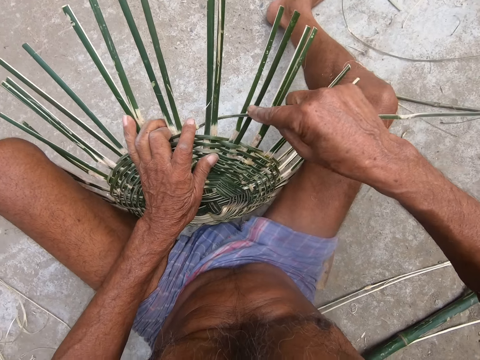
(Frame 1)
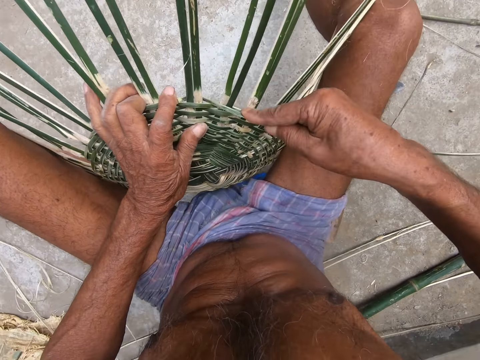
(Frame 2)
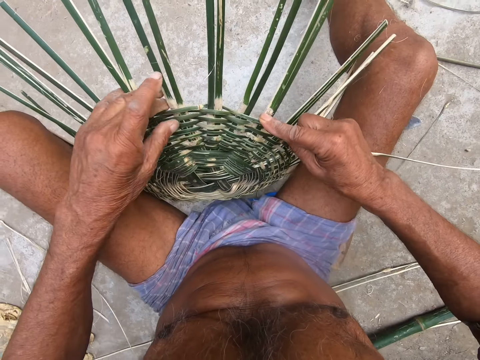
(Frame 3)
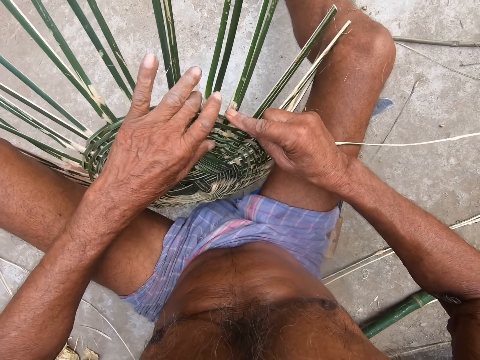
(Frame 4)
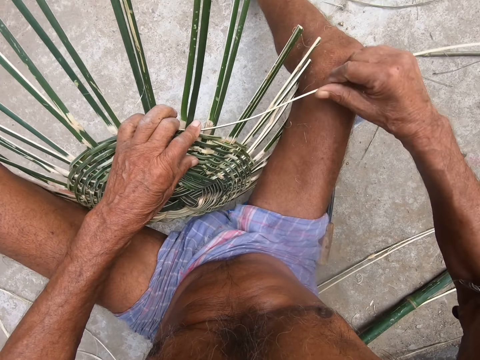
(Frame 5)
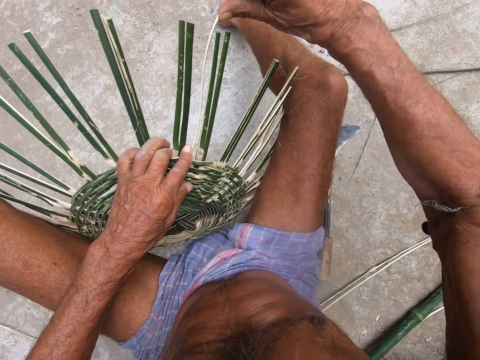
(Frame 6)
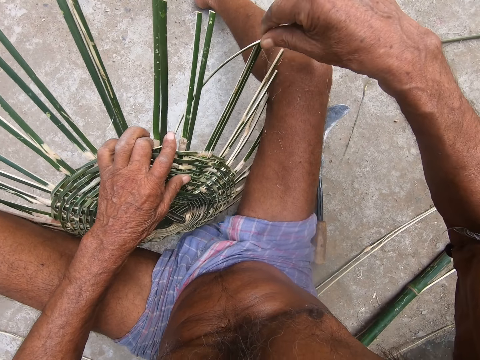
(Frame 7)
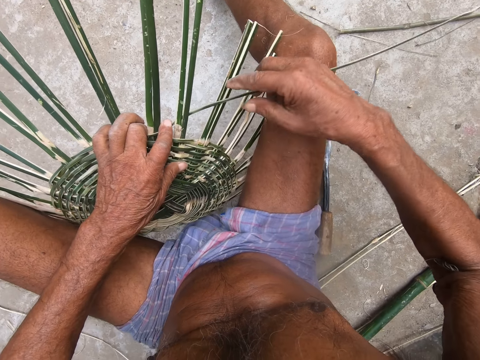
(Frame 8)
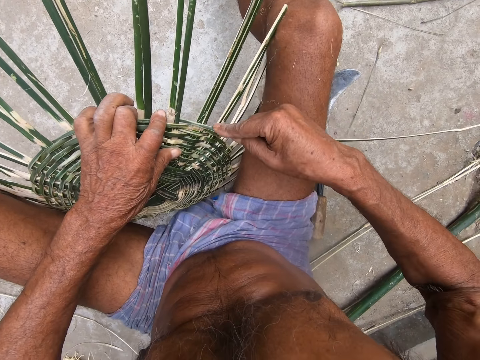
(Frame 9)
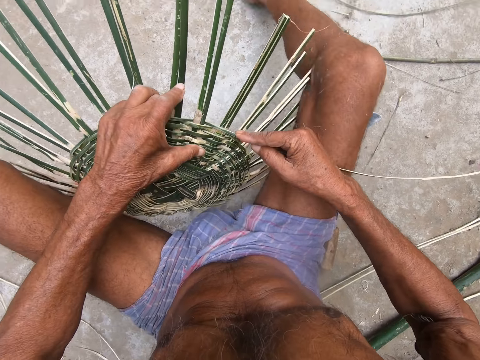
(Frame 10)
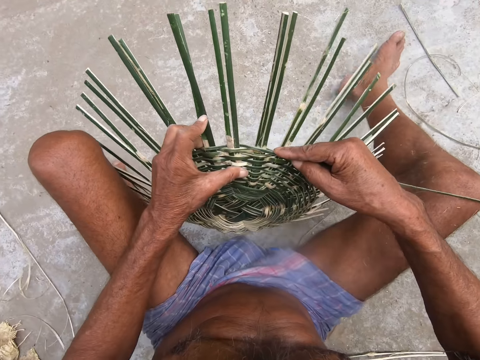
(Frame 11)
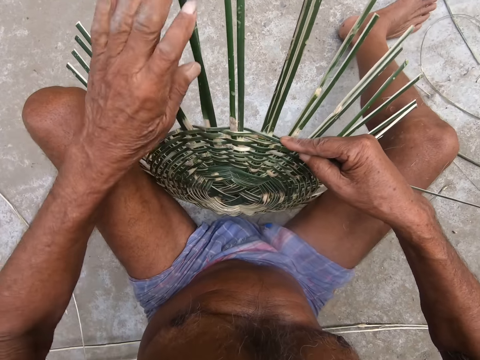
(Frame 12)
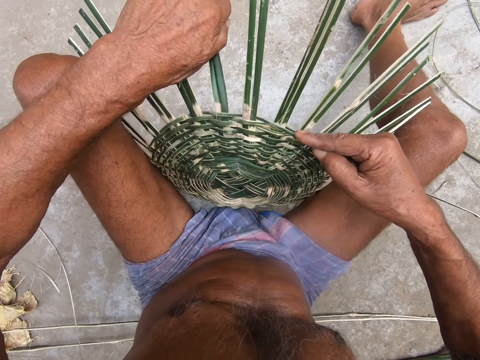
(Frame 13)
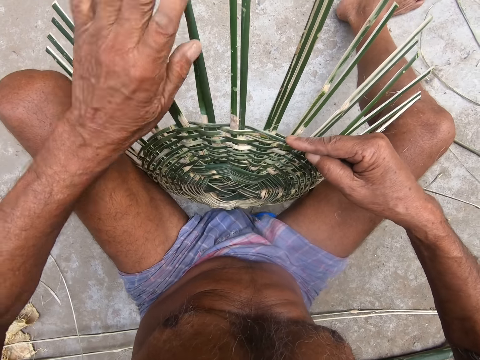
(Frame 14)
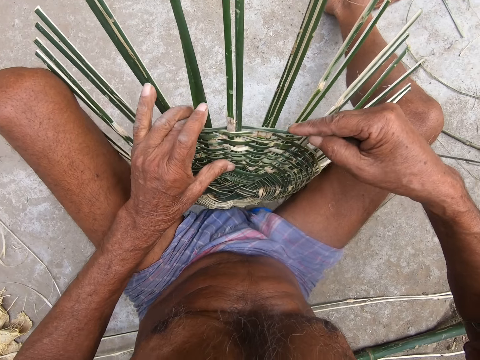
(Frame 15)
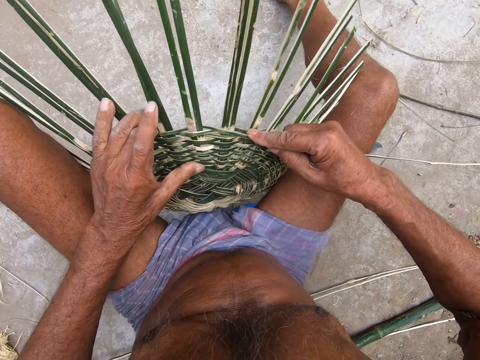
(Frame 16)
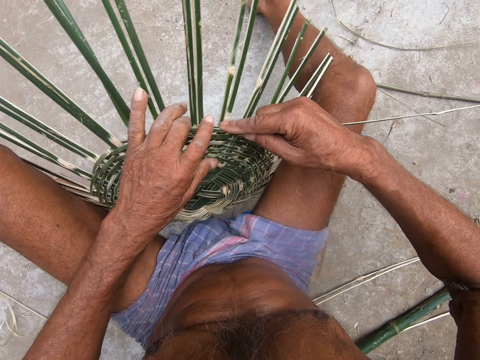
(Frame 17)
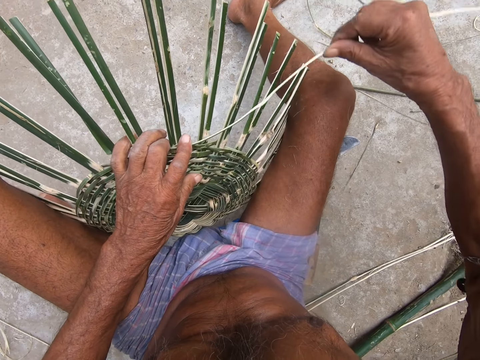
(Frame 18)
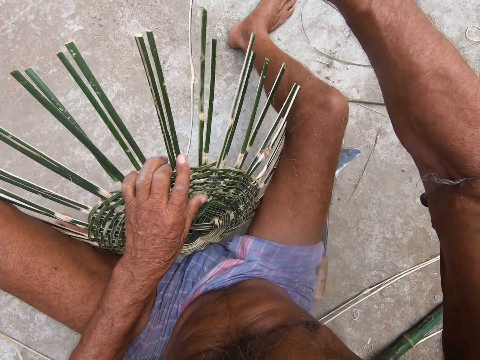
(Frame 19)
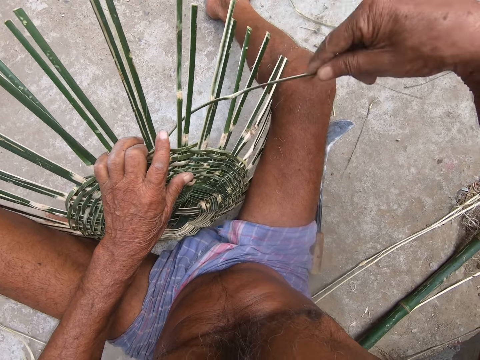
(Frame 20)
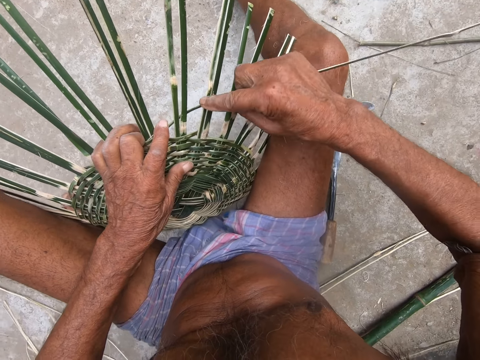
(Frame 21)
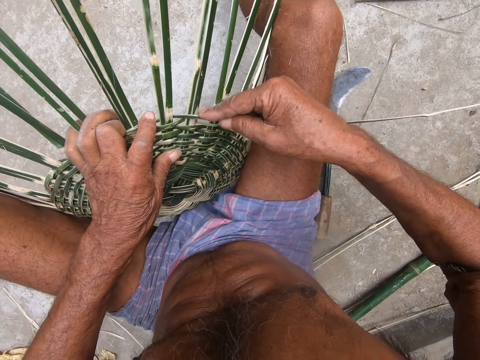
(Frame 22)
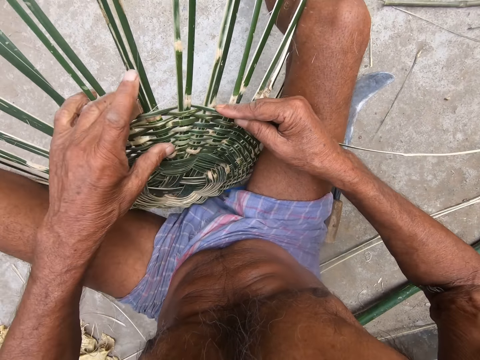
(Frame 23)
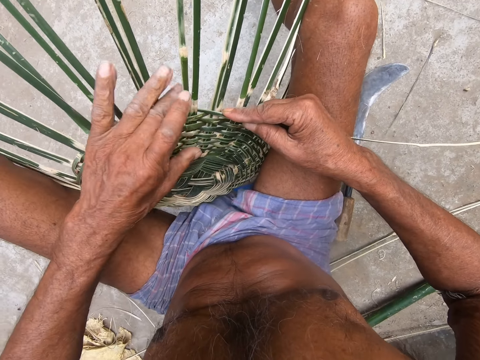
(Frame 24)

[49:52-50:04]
The camera wearer adjusts the basket between his legs with both hands. He arranges the rachis on the basket with his left hand. He weaves the basket with the palm frond in his right hand.

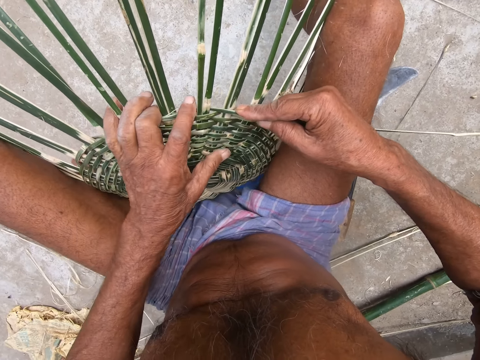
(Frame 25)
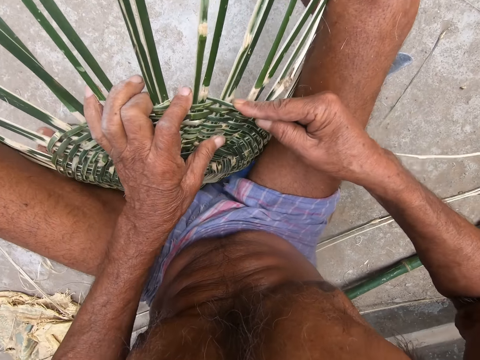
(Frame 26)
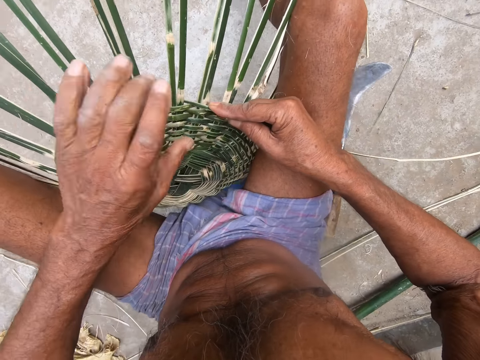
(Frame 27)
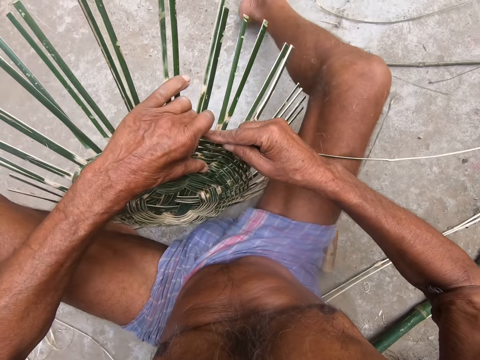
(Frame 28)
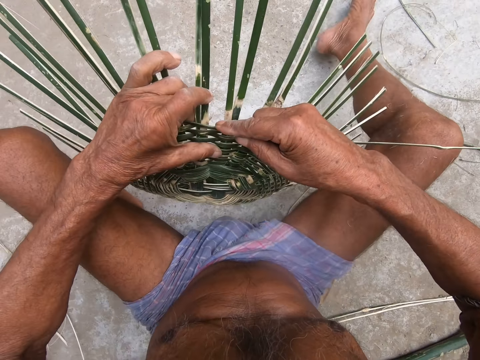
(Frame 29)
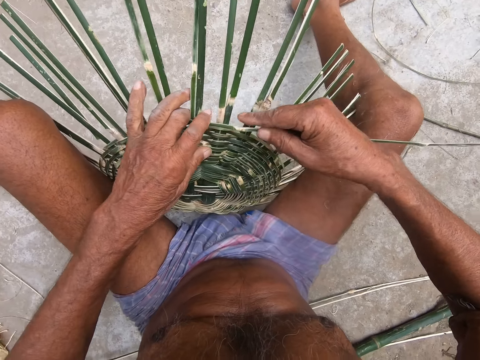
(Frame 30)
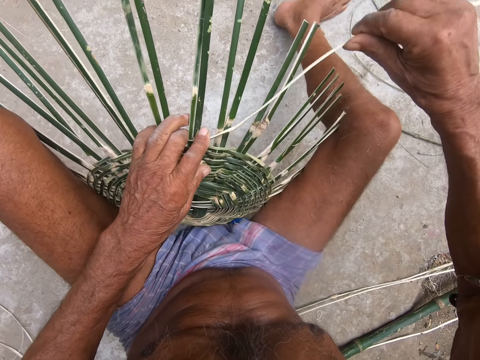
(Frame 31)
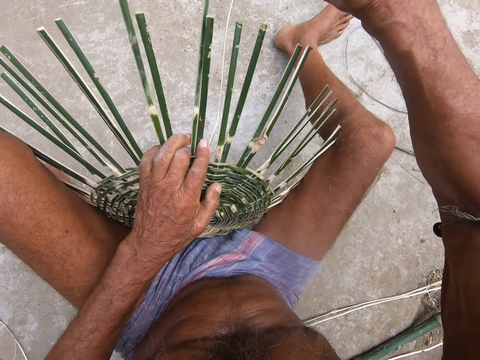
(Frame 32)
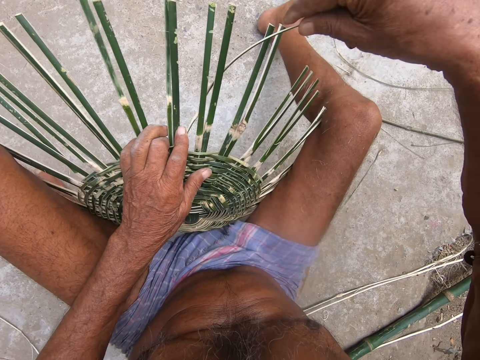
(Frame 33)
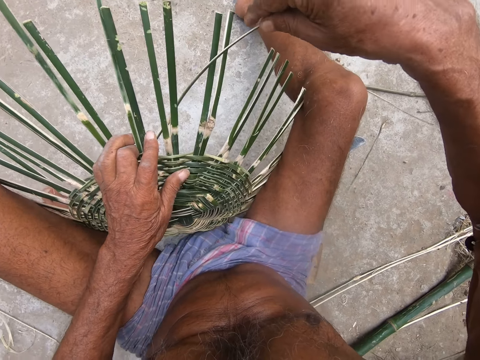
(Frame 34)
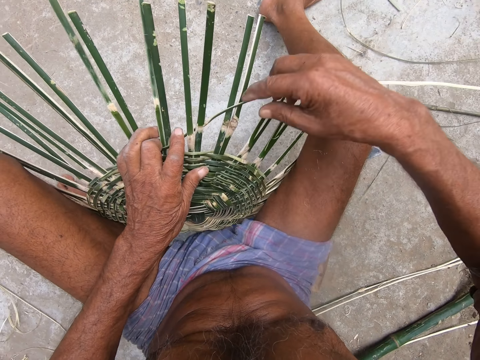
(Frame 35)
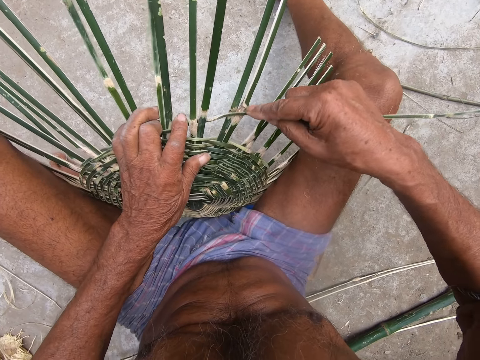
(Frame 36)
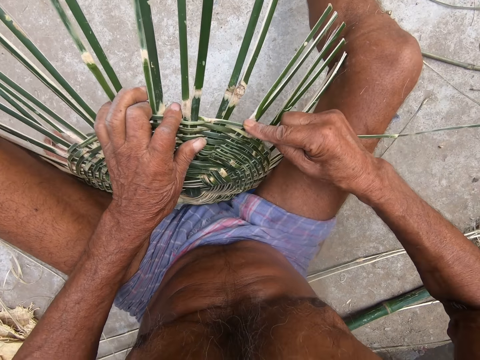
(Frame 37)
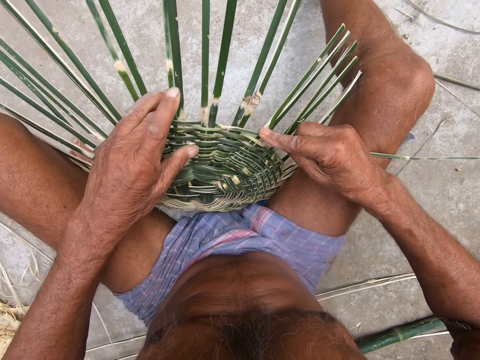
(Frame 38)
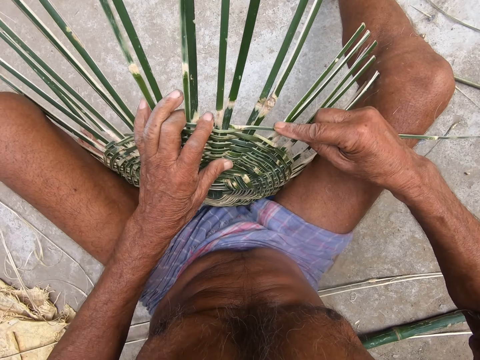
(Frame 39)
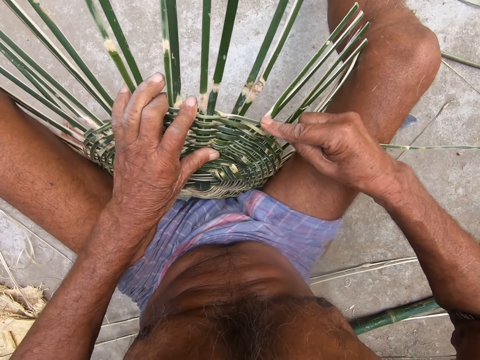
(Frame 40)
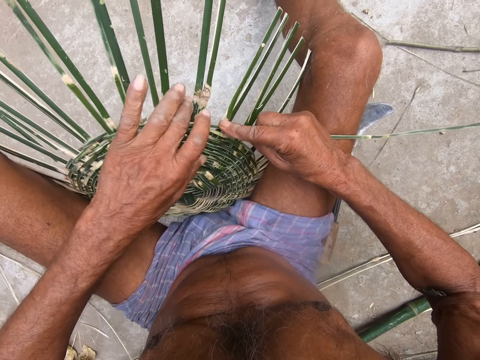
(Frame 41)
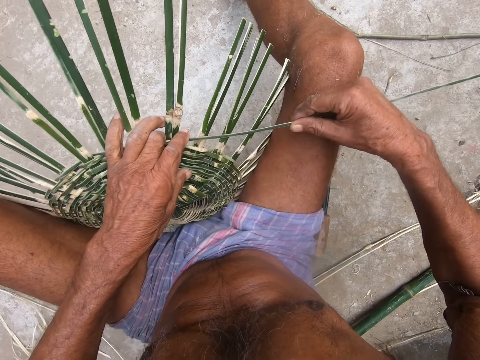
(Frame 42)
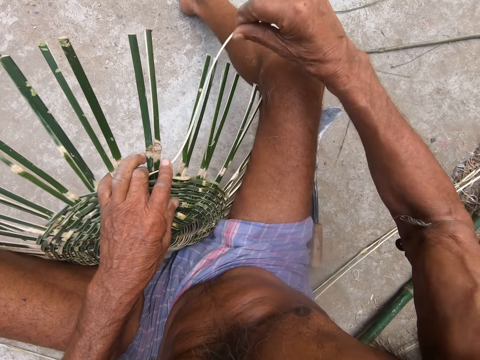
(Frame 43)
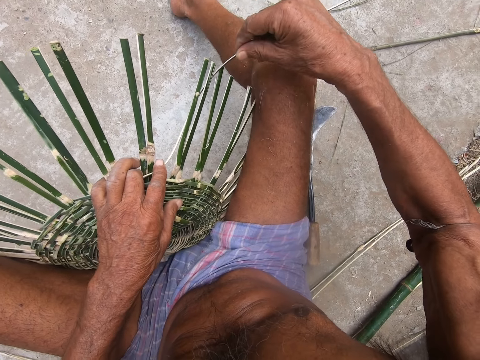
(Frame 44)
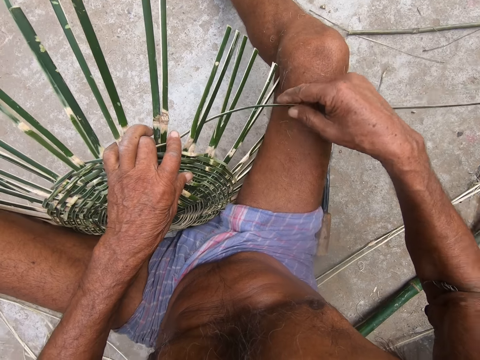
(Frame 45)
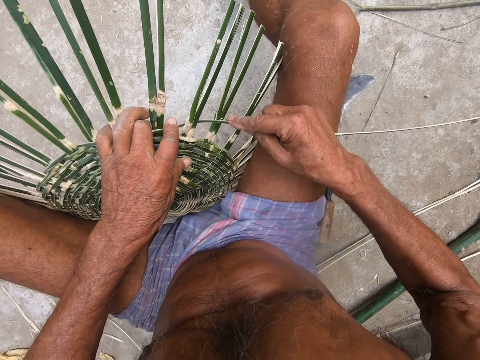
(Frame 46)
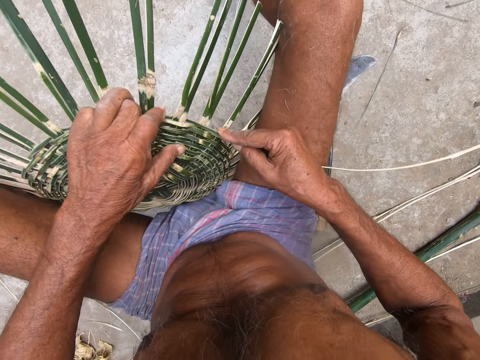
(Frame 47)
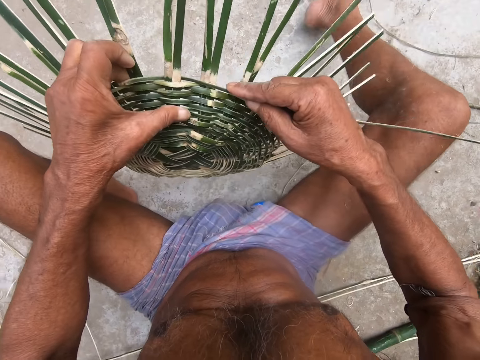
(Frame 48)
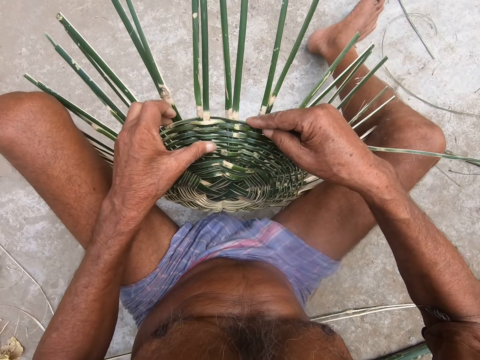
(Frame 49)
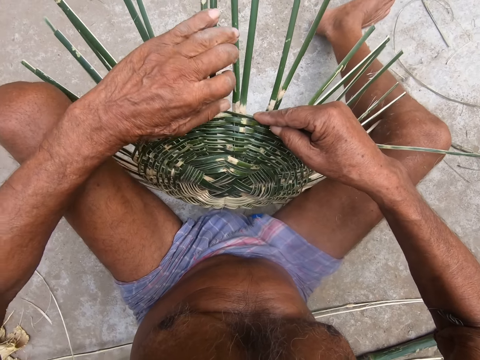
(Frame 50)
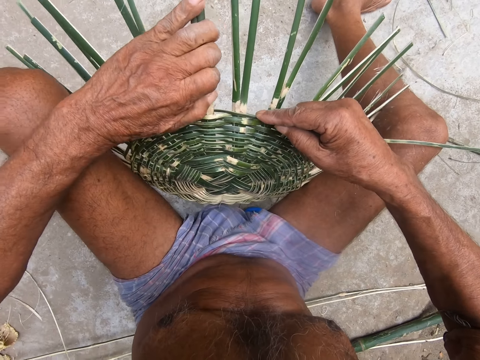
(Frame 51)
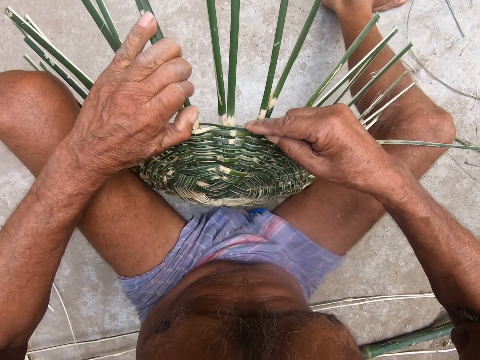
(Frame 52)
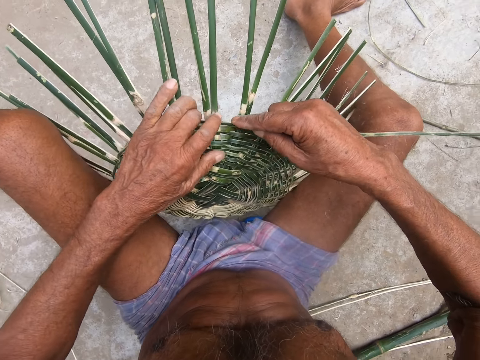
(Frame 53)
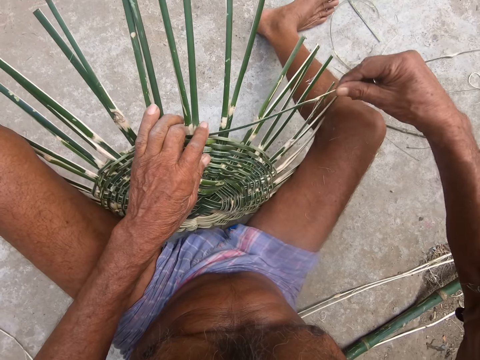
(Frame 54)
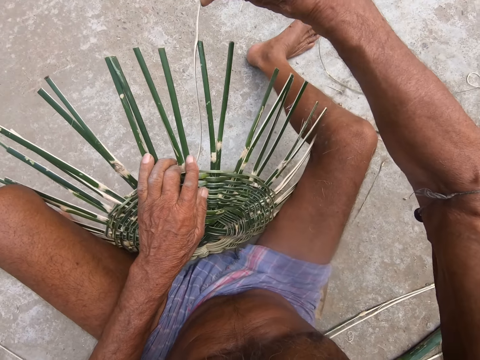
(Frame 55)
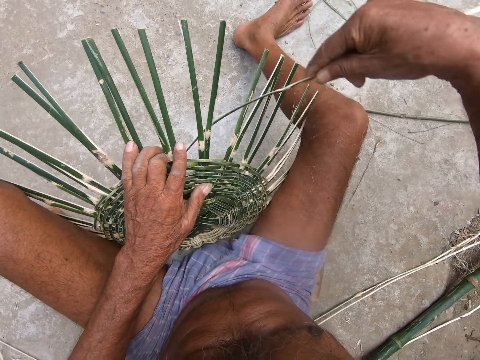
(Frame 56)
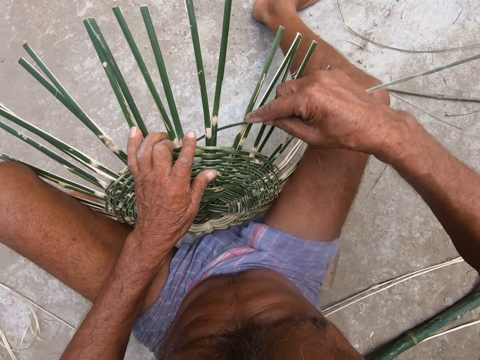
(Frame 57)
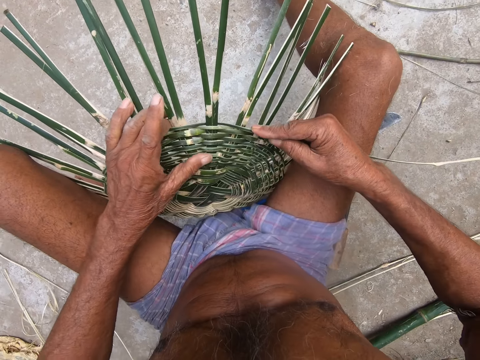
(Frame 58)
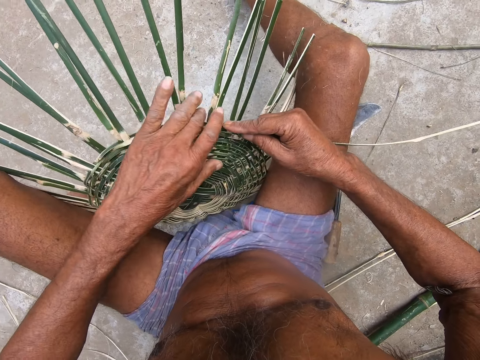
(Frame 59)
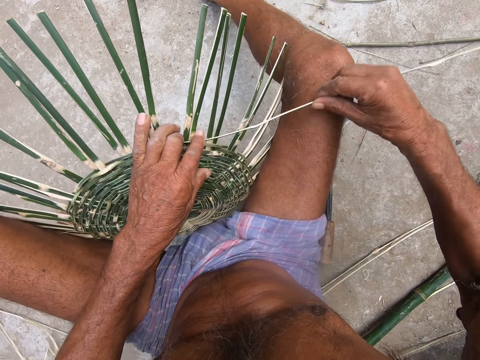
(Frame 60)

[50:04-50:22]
The camera wearer adjusts the basket between his legs with both hands. He weaves the basket with the palm frond in his right hand. He adjusts the basket between his legs with both hands. He arranges the rachis on the basket with his left hand. He weaves the basket with the palm frond in his right hand.
